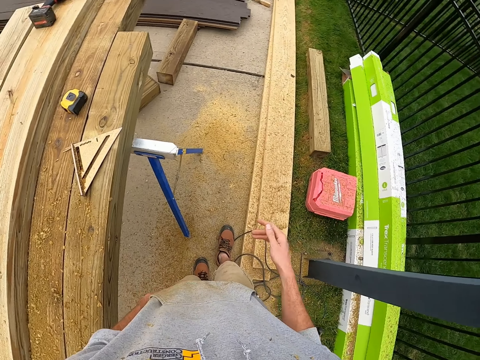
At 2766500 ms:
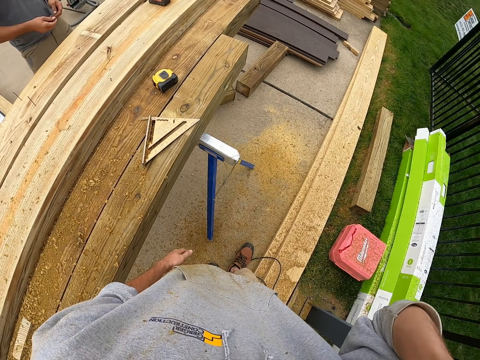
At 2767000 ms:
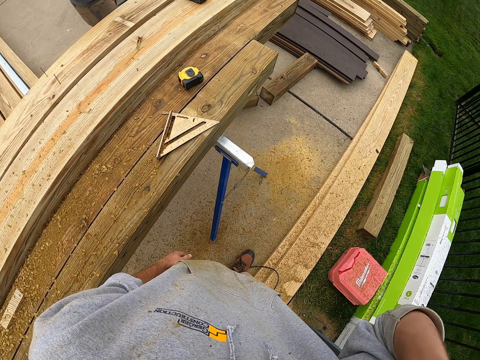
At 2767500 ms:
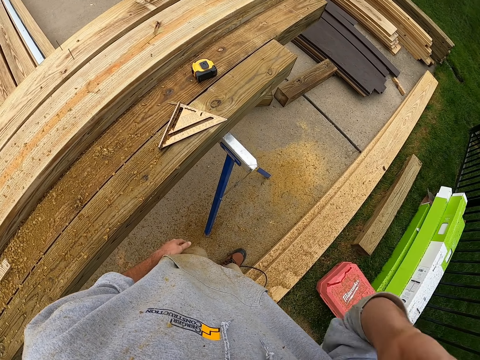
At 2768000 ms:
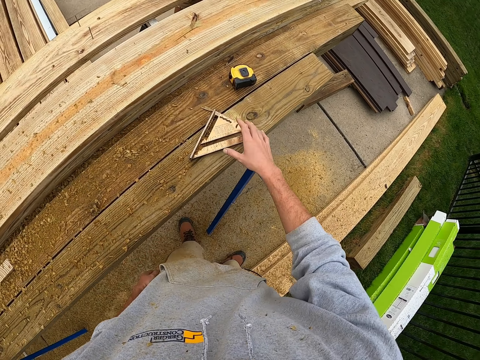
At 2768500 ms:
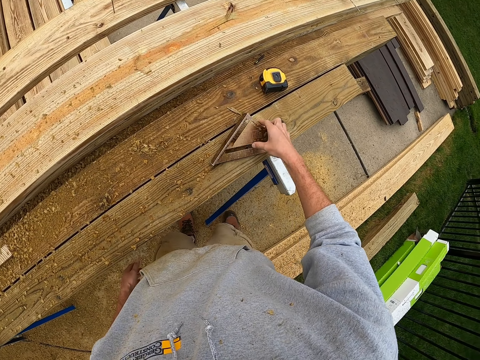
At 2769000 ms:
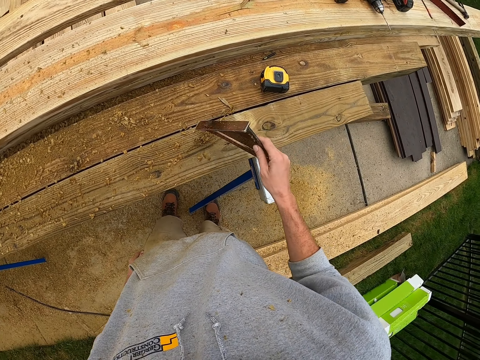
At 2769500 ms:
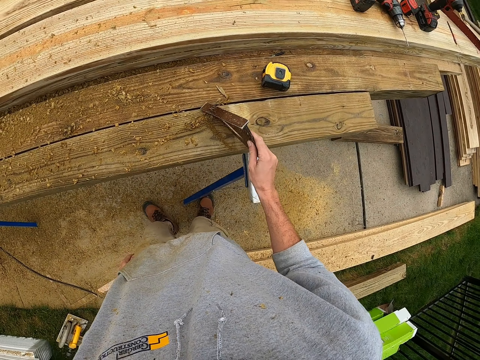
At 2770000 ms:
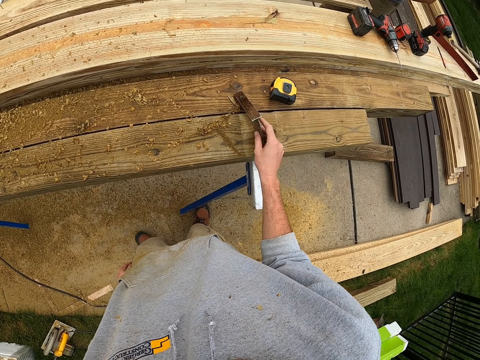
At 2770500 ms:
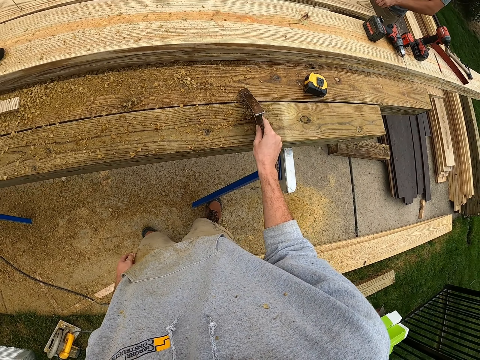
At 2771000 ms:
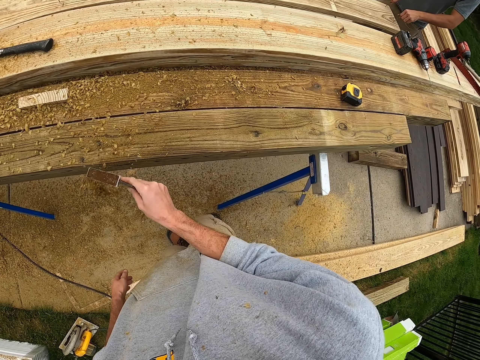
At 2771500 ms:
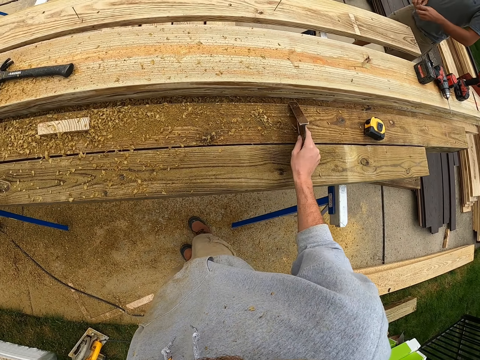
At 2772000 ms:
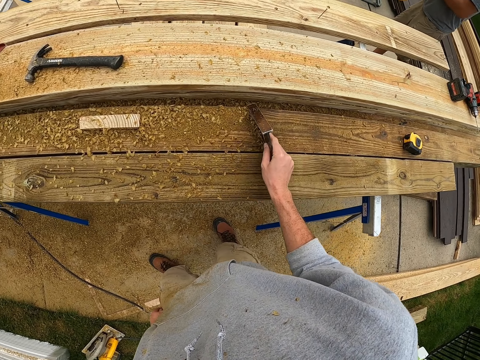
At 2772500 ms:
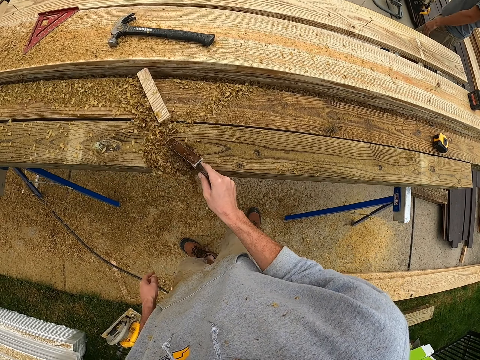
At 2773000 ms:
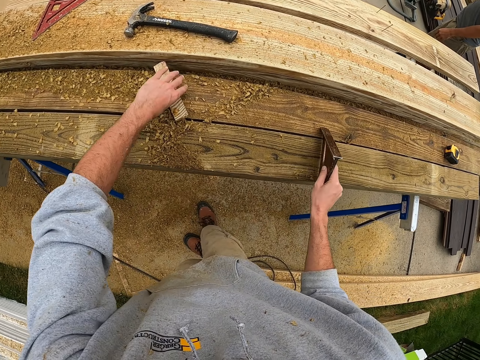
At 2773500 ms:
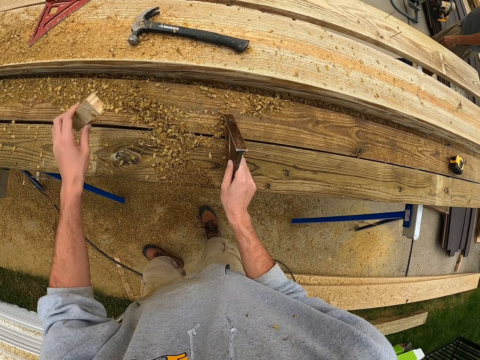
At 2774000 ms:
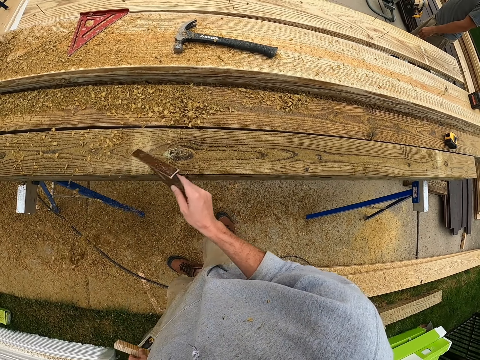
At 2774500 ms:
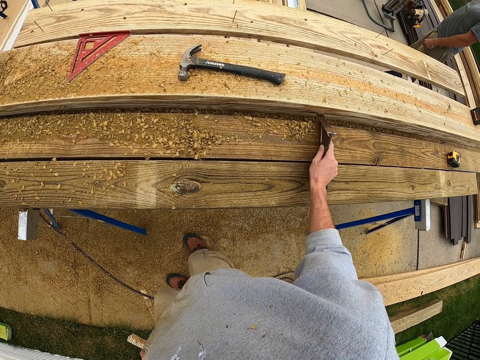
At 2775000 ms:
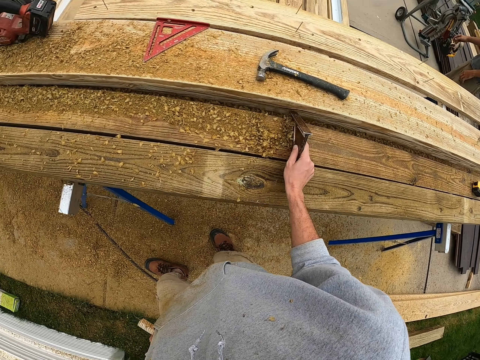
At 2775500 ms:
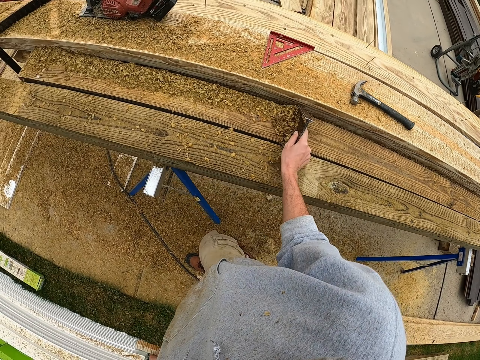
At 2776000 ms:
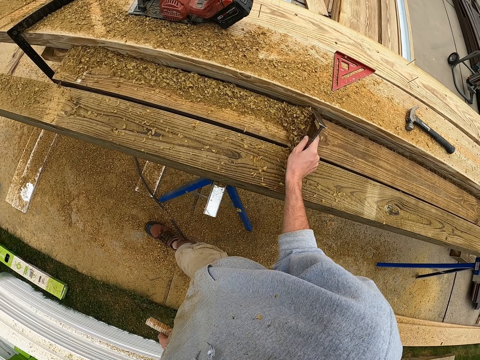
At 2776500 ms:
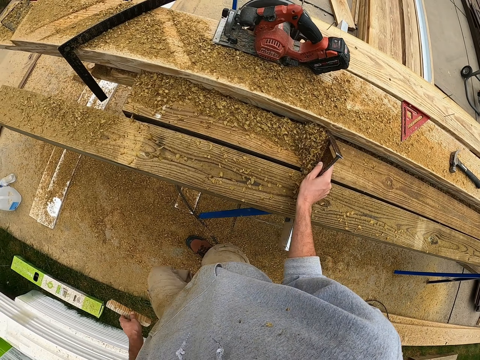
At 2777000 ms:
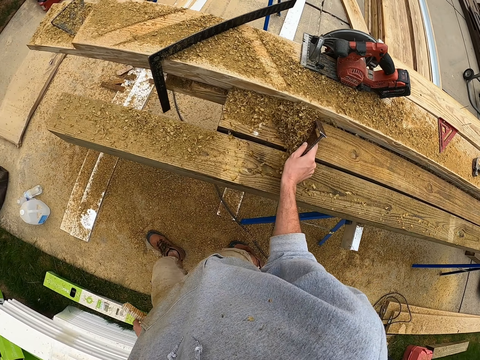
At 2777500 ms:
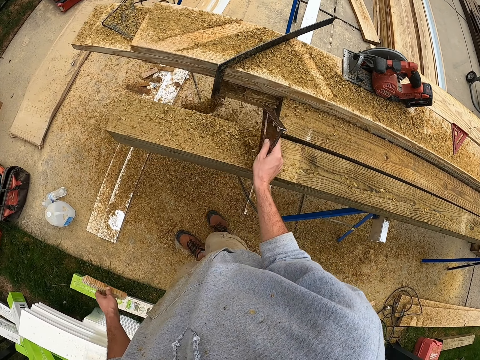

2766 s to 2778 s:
The camera wearer picks up a rafter square or layout square. They clean the wood with the rafter square.

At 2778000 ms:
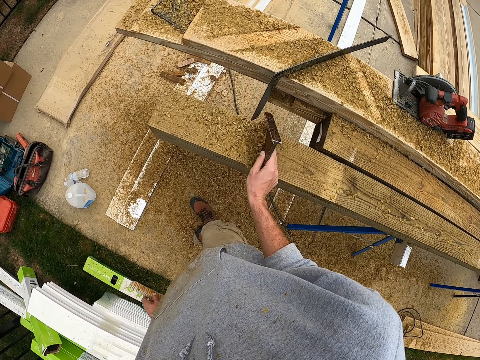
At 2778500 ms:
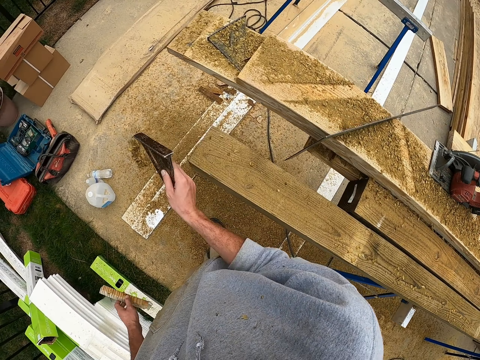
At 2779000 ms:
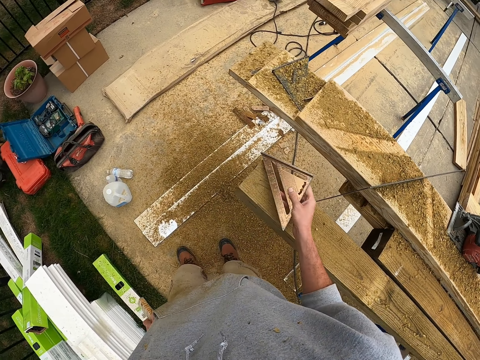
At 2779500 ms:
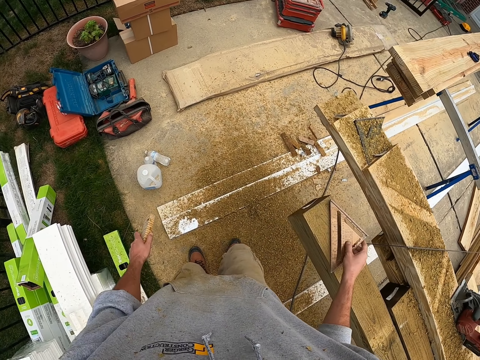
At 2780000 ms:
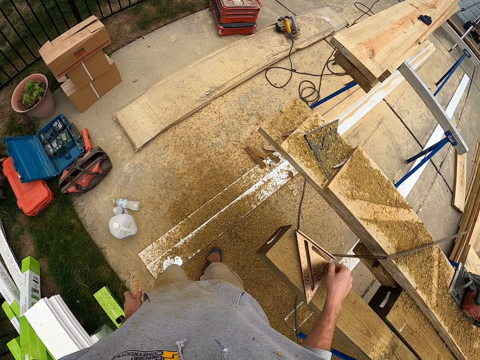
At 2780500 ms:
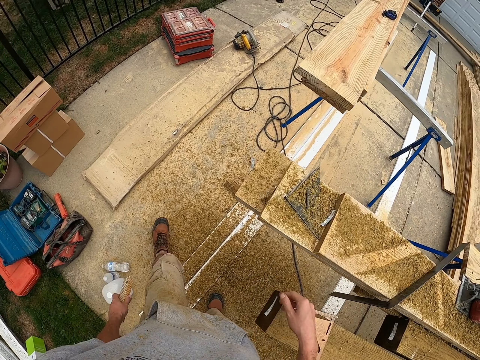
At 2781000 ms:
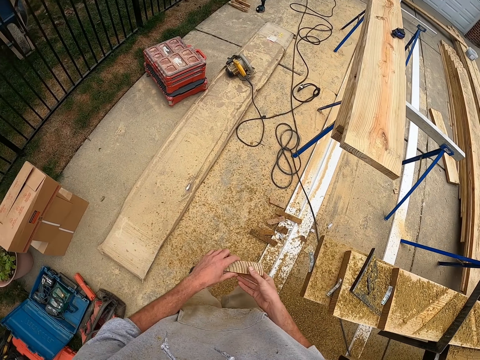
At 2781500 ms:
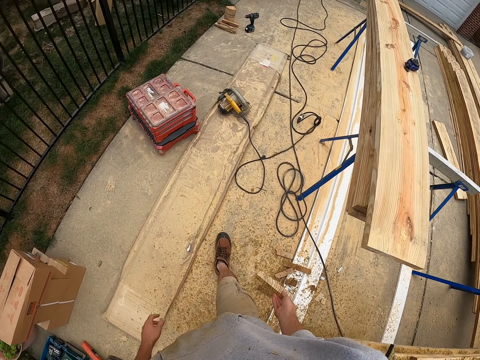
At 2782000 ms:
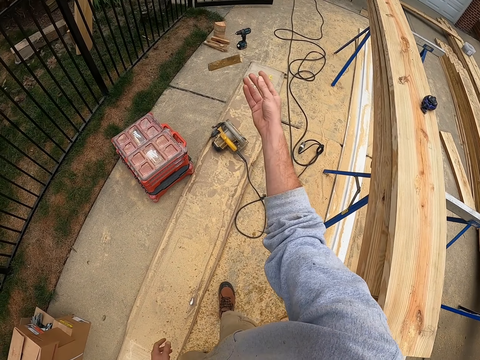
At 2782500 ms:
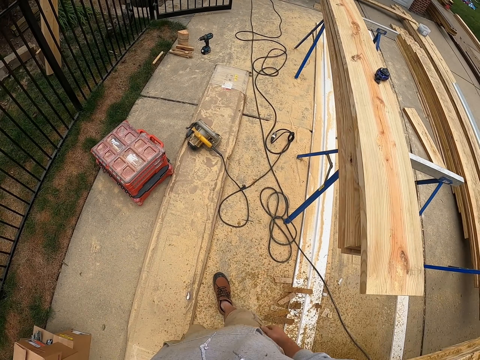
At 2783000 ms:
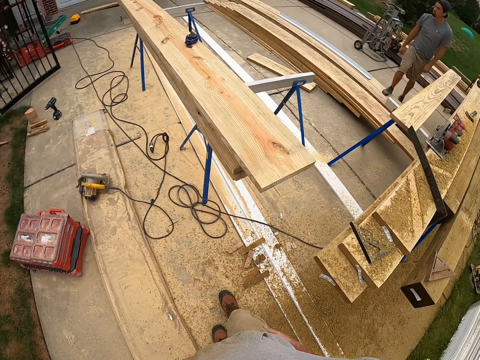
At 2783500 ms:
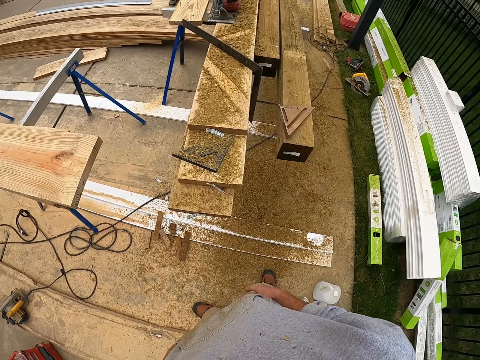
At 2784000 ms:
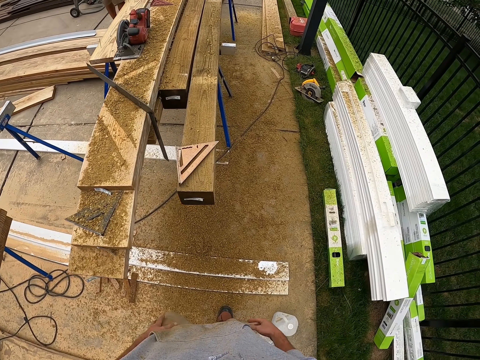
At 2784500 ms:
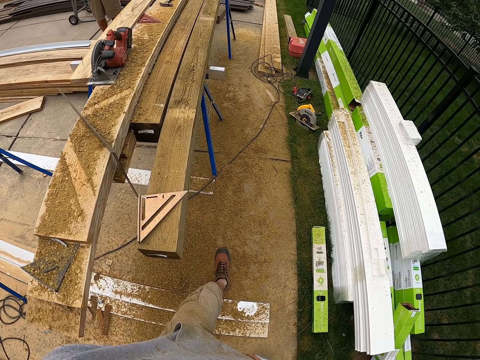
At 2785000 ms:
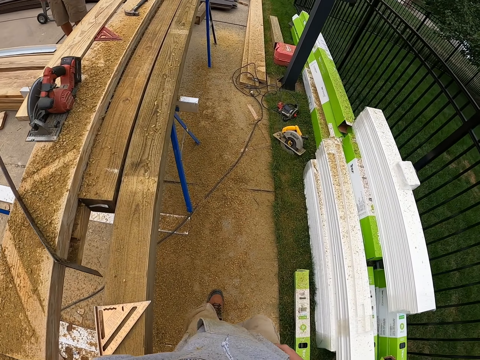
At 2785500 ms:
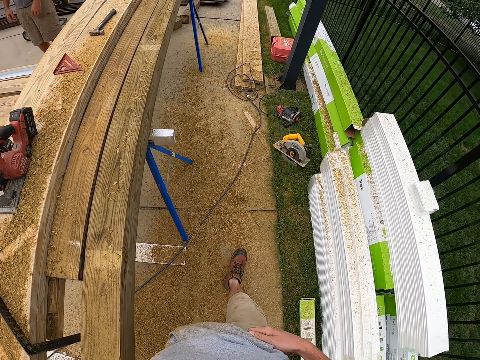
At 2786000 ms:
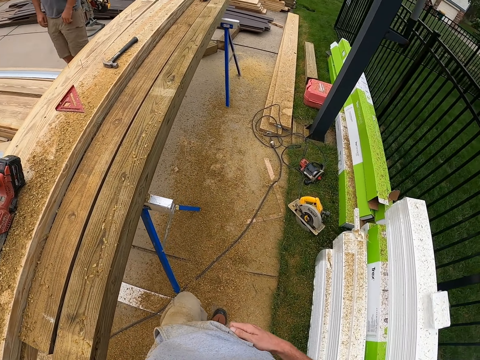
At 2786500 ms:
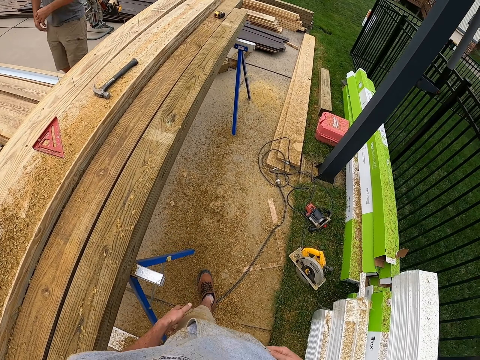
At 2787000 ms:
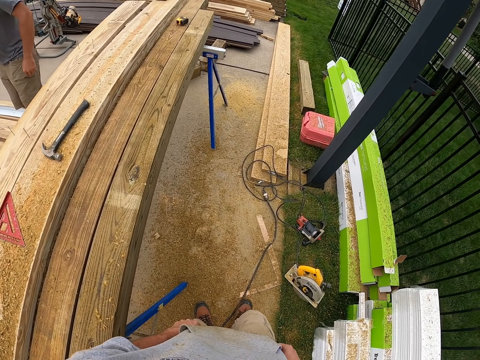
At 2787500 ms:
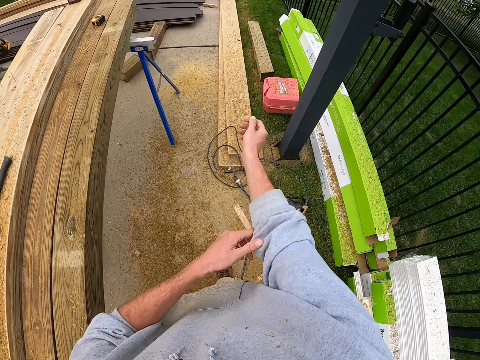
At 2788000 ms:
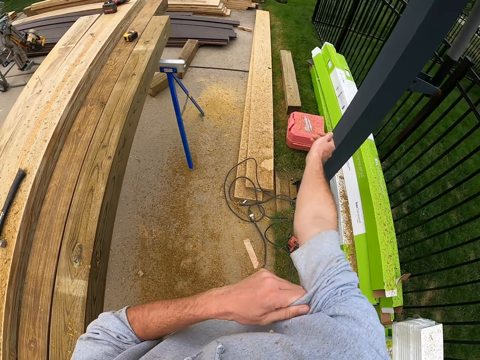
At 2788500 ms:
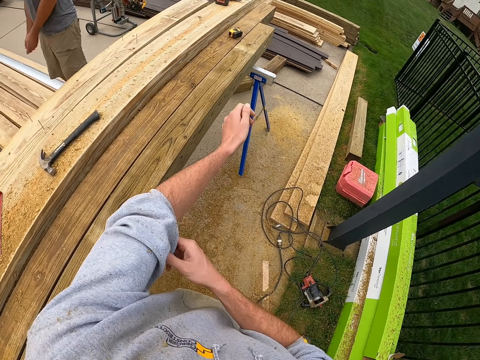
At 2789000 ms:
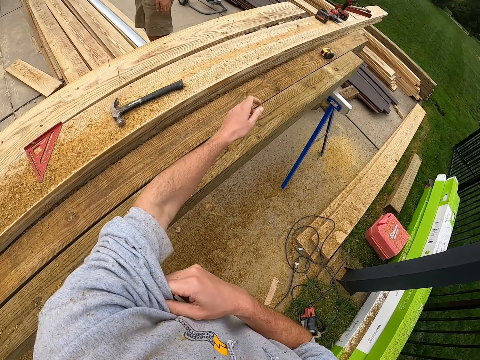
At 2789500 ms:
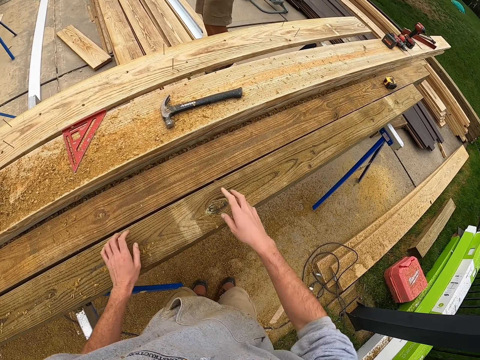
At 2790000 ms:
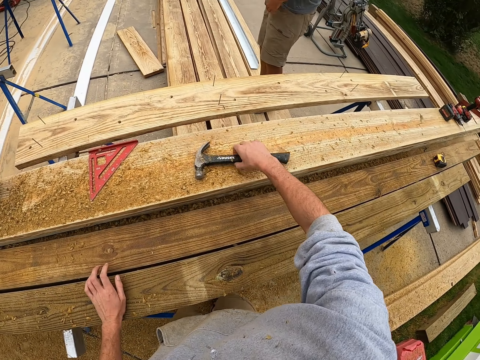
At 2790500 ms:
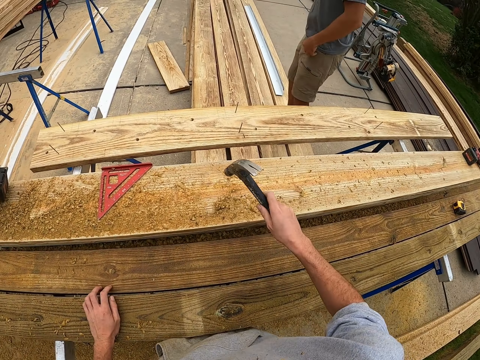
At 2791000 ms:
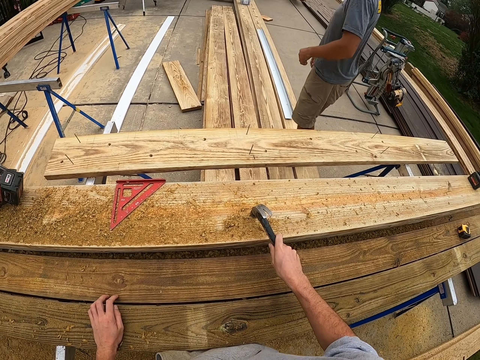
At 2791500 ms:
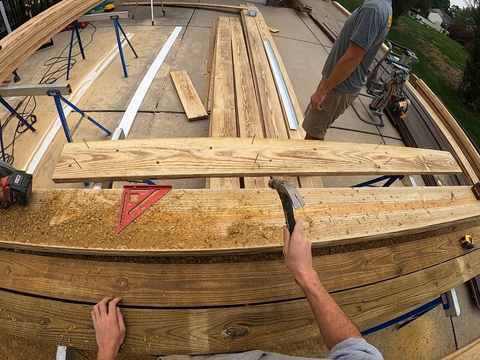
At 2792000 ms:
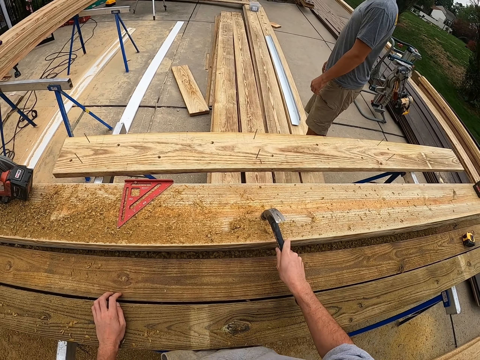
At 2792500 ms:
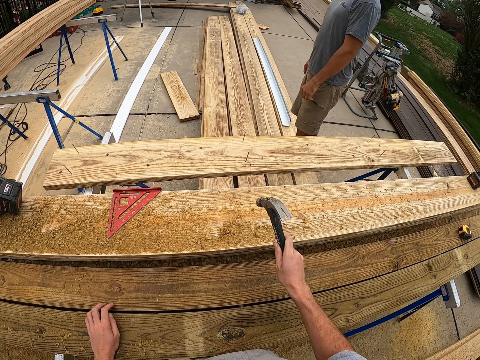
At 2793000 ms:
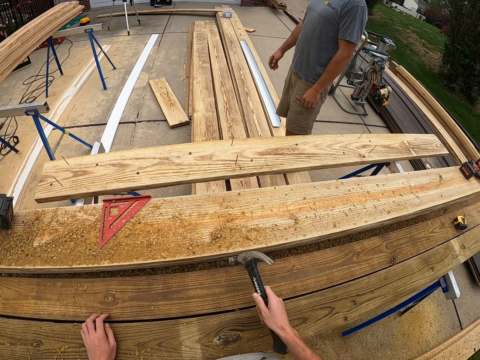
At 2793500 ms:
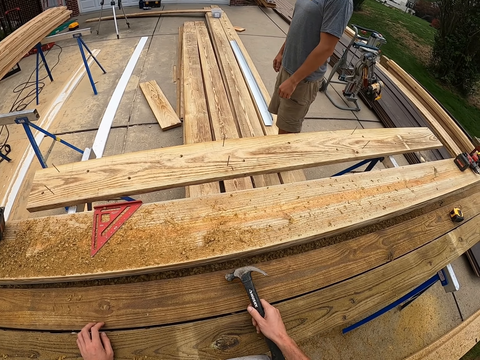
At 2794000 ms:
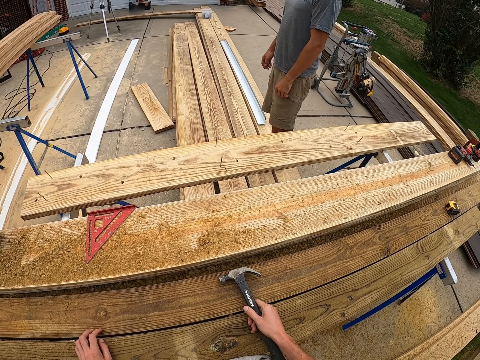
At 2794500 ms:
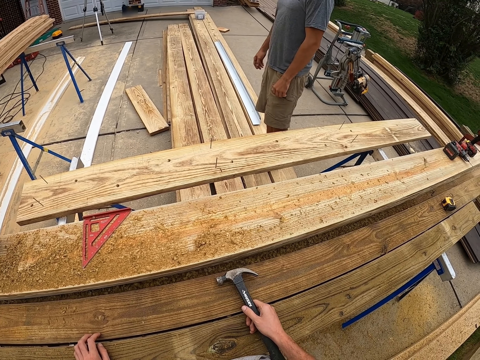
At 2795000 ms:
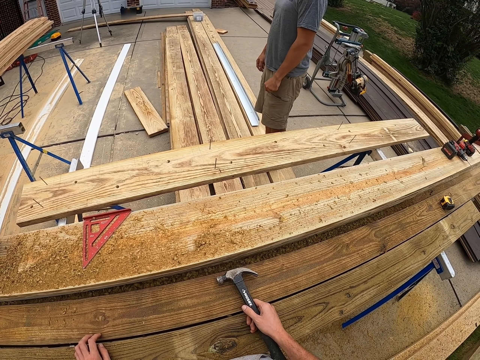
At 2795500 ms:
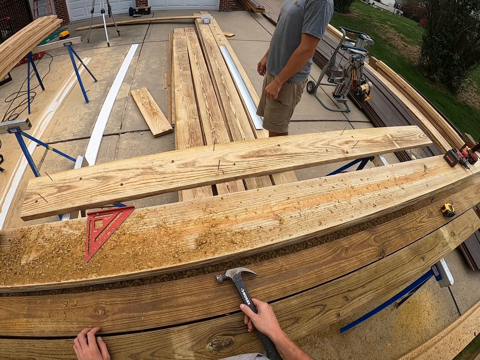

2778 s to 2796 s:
The camera wearer drops the layout square. They throw a file down. They throw the wood. They walk around. They pick up a hammer. They knock the wood.
